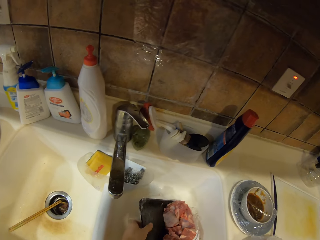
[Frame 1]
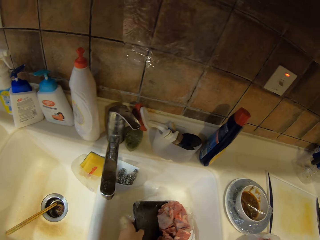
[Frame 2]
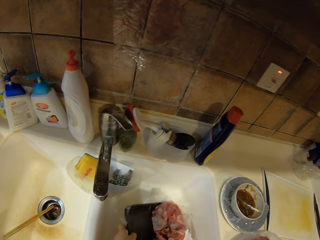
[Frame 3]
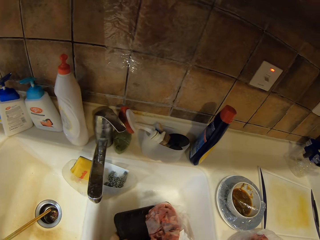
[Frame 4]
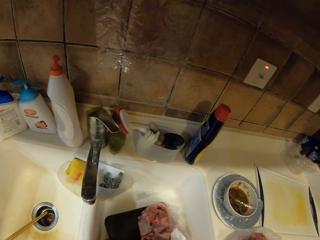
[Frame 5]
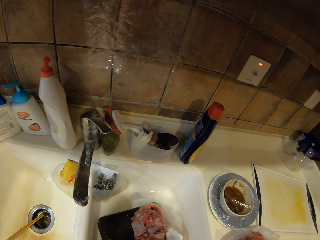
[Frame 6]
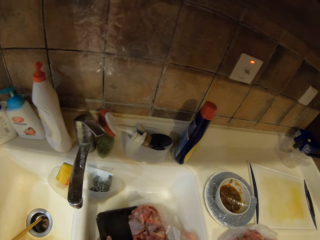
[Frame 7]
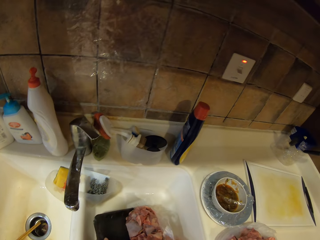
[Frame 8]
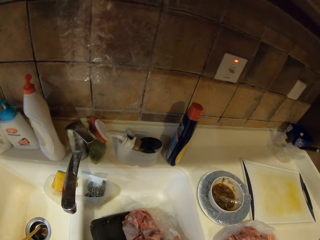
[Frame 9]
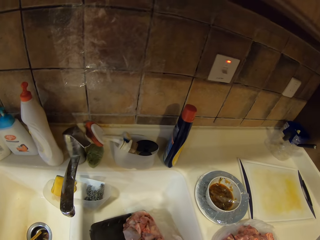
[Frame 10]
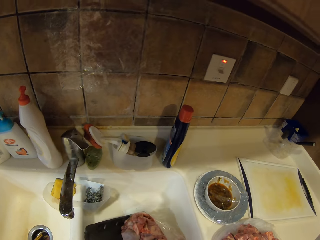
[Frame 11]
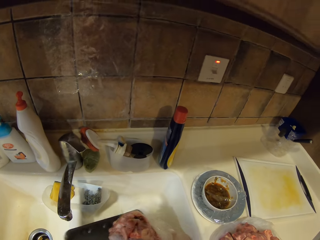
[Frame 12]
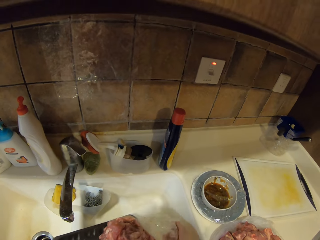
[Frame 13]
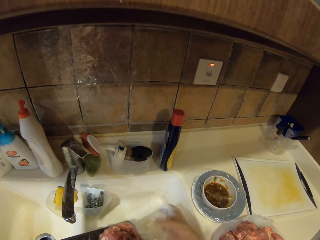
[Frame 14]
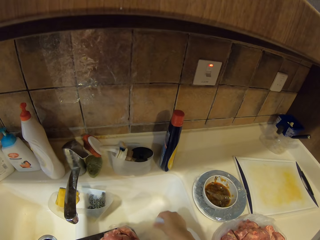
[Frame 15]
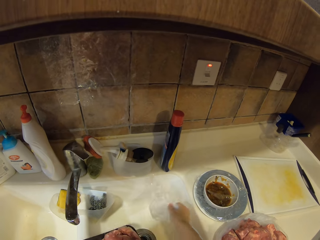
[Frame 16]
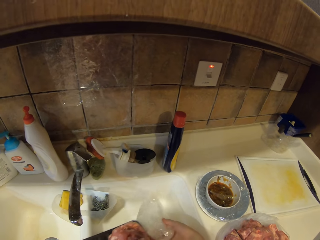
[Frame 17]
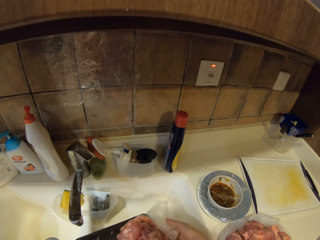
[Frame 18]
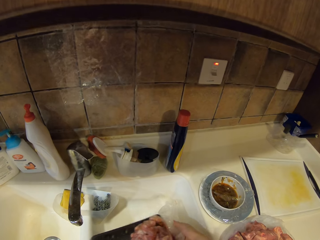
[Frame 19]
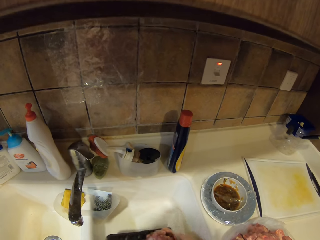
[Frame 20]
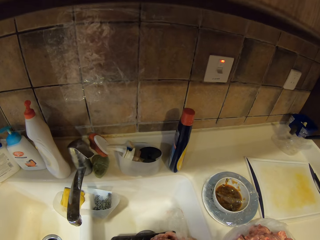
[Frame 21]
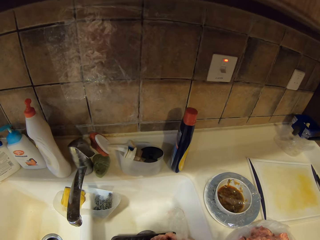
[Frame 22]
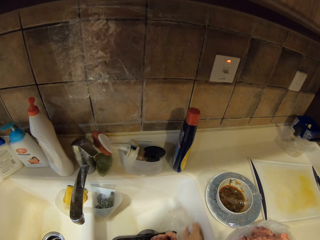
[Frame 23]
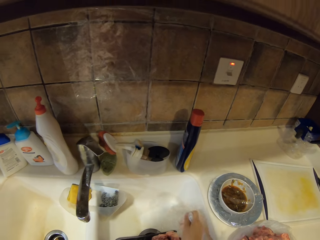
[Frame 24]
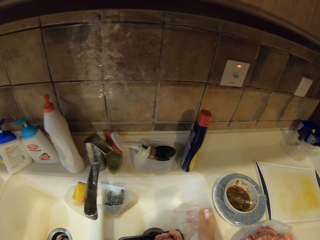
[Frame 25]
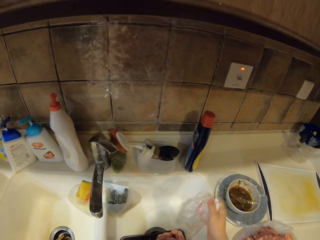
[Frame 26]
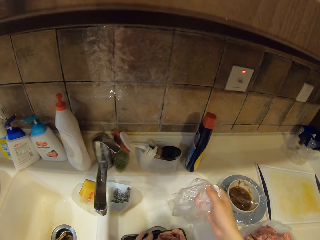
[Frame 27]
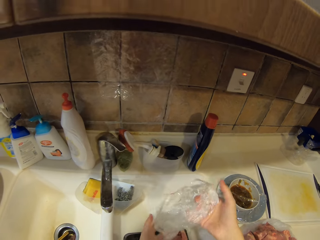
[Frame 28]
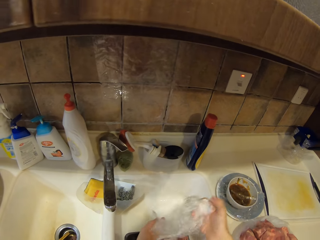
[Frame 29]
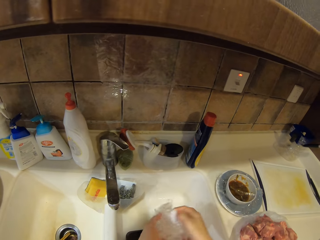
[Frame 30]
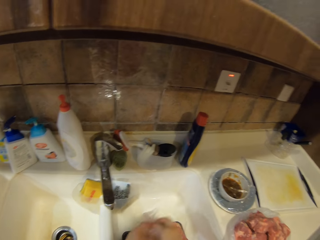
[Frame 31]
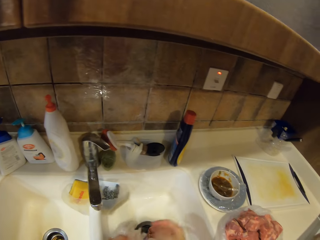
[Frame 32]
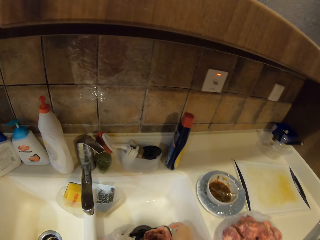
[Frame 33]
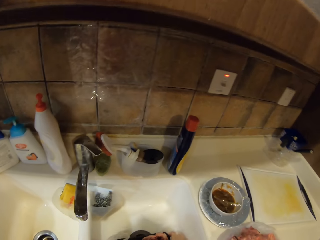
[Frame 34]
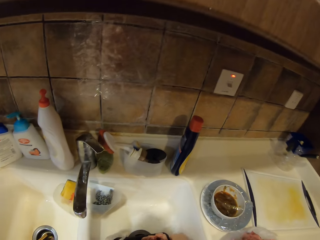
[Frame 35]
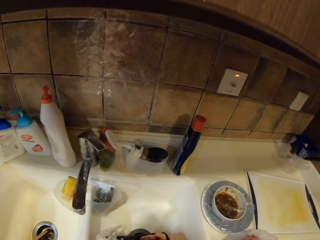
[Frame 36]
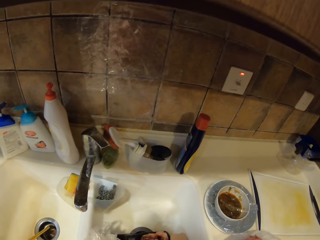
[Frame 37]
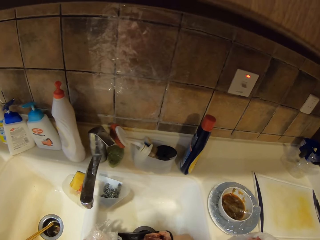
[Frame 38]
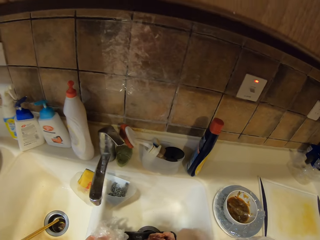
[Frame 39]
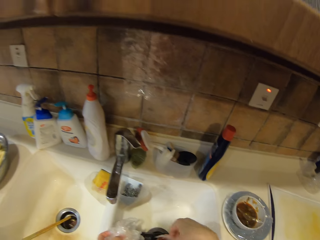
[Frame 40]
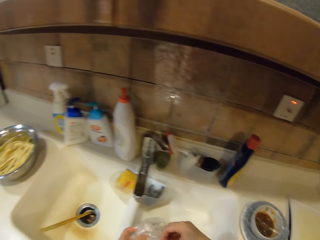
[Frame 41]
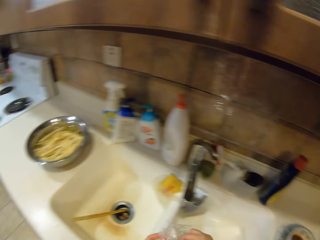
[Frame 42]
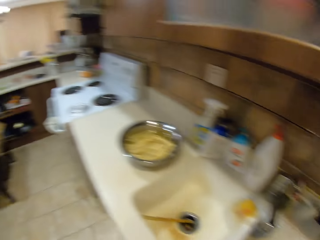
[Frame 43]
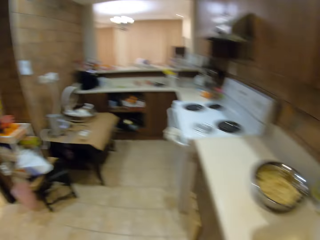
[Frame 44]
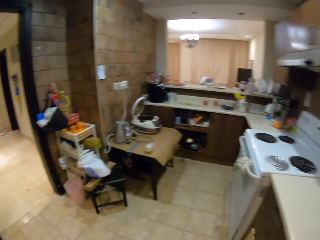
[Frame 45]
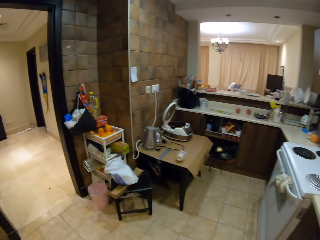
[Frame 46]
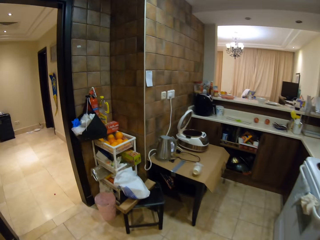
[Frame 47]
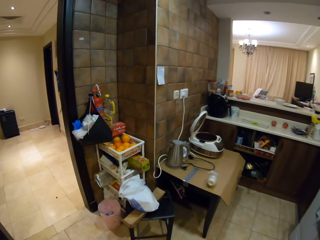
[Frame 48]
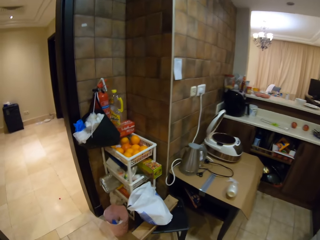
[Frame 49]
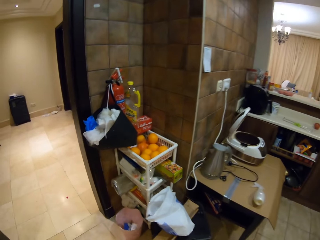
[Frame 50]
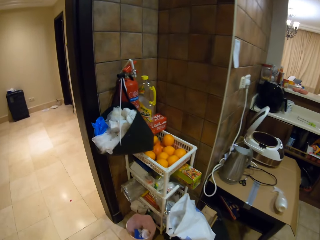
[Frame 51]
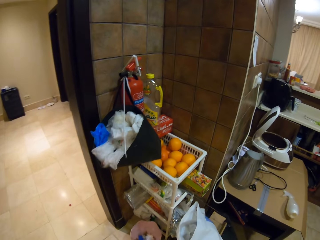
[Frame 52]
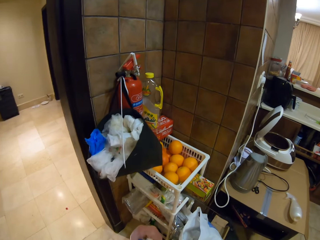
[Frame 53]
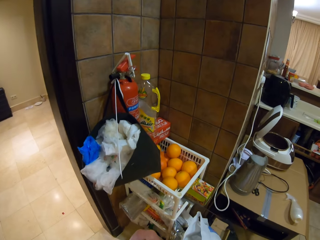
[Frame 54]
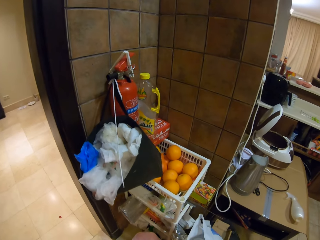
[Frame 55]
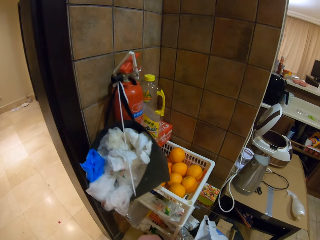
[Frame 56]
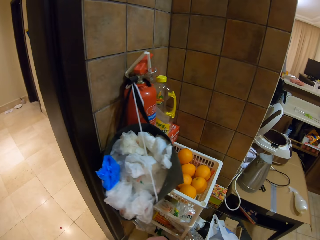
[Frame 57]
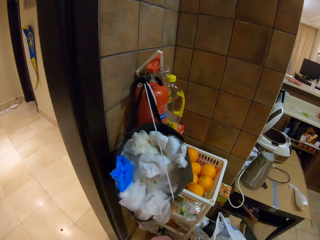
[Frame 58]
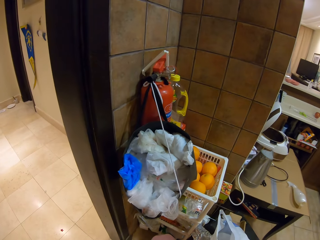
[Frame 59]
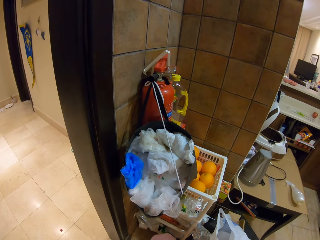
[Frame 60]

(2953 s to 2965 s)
The camera wearer picks the meat container. They remove the plastic paper on the container. They pick up a nylon paper. They walk.

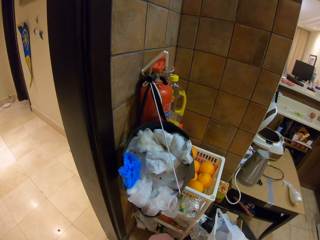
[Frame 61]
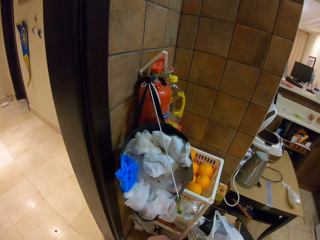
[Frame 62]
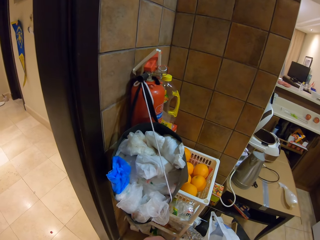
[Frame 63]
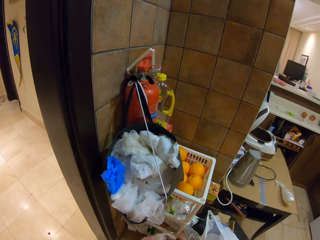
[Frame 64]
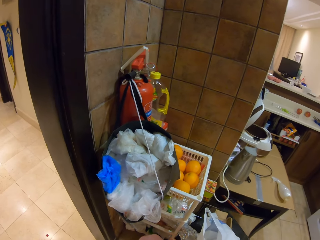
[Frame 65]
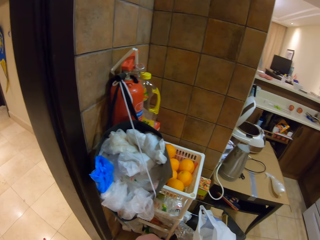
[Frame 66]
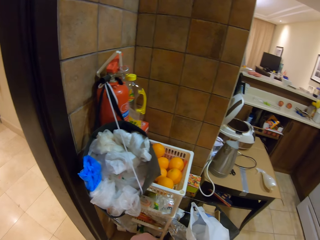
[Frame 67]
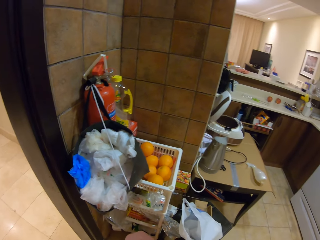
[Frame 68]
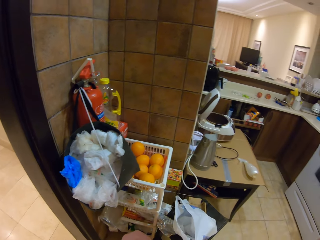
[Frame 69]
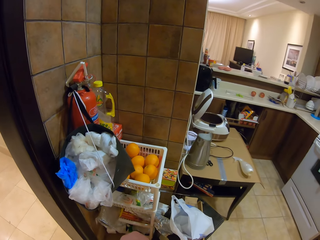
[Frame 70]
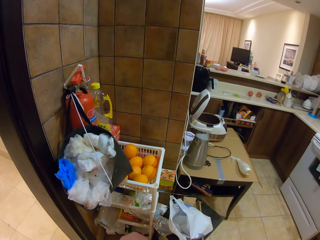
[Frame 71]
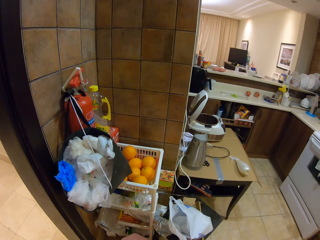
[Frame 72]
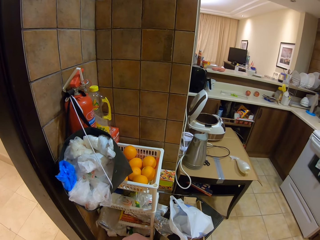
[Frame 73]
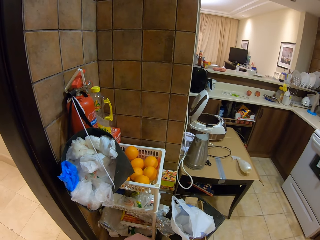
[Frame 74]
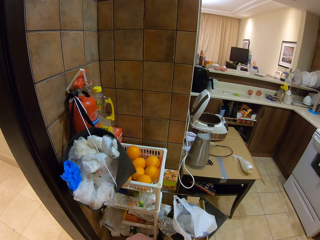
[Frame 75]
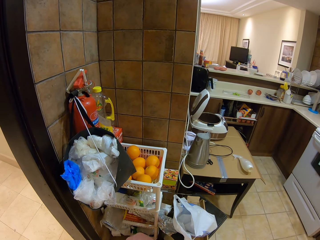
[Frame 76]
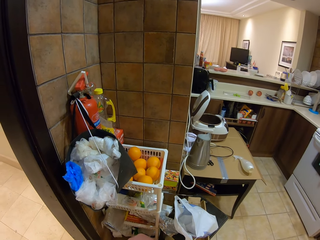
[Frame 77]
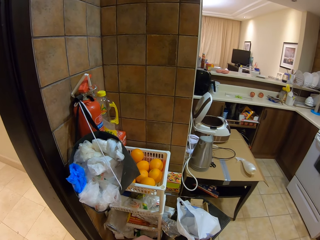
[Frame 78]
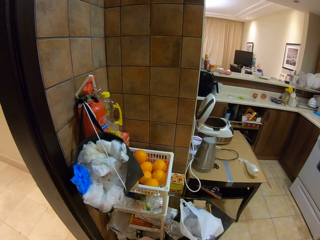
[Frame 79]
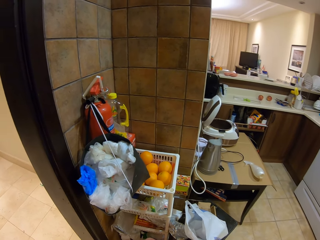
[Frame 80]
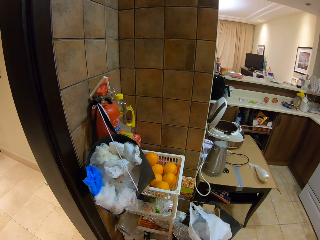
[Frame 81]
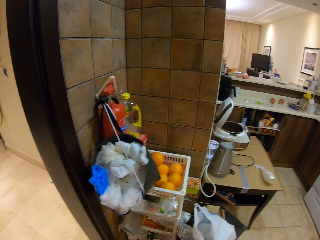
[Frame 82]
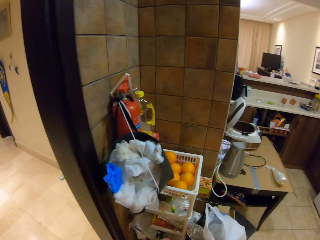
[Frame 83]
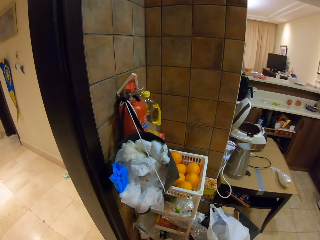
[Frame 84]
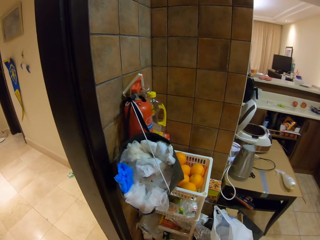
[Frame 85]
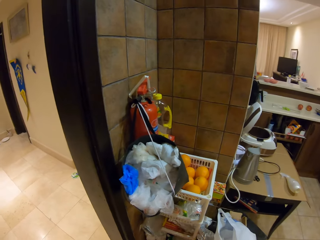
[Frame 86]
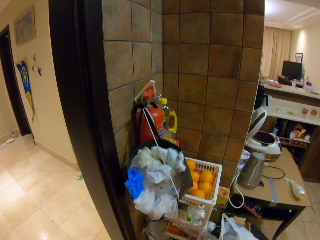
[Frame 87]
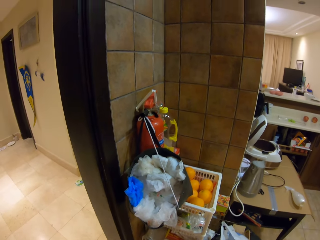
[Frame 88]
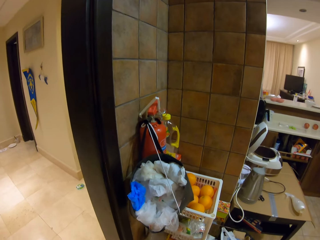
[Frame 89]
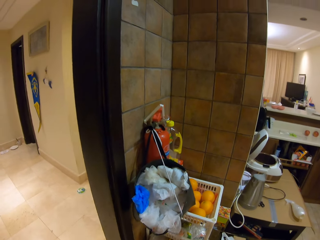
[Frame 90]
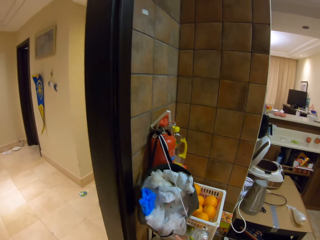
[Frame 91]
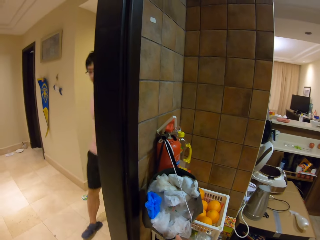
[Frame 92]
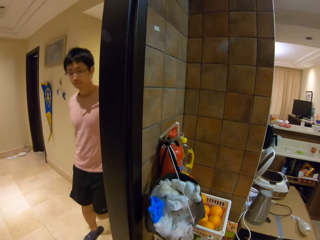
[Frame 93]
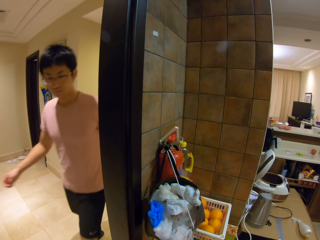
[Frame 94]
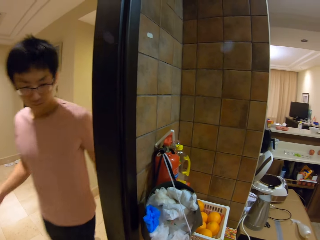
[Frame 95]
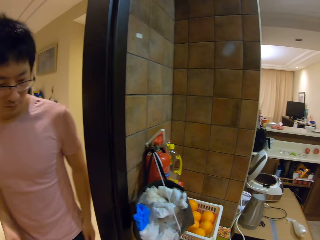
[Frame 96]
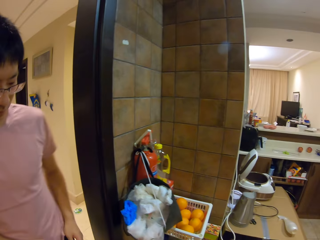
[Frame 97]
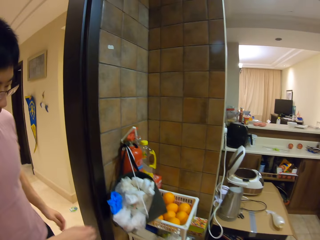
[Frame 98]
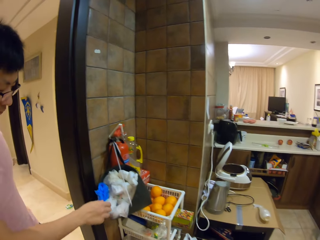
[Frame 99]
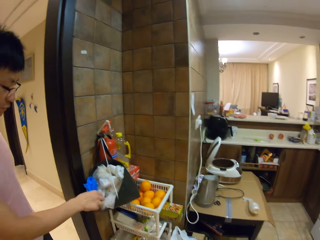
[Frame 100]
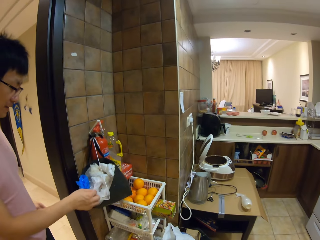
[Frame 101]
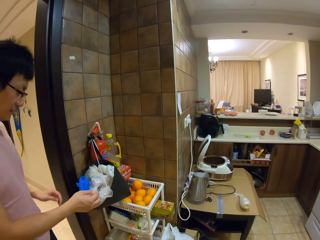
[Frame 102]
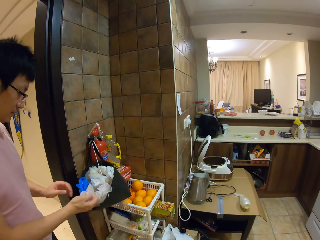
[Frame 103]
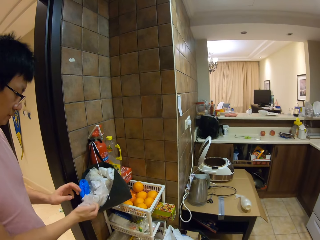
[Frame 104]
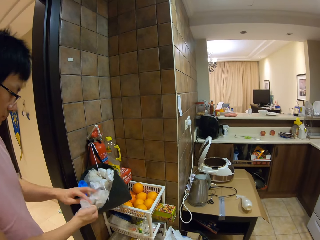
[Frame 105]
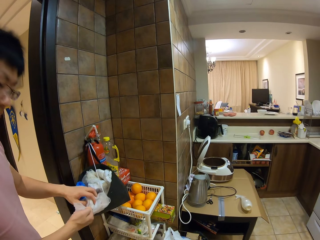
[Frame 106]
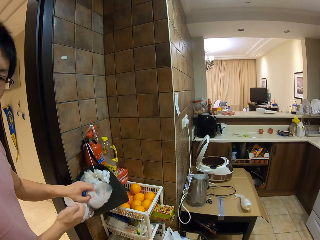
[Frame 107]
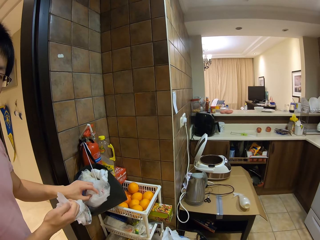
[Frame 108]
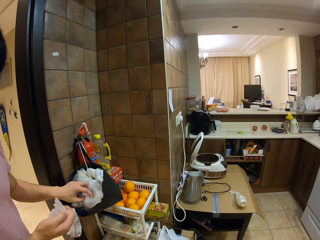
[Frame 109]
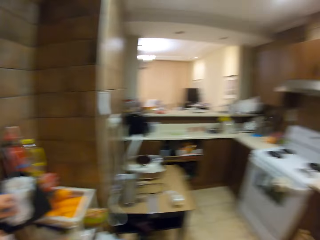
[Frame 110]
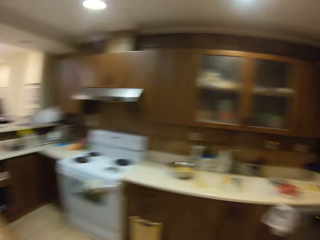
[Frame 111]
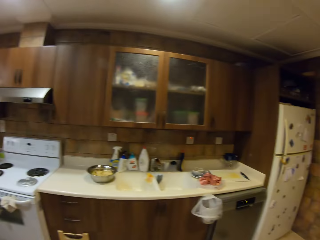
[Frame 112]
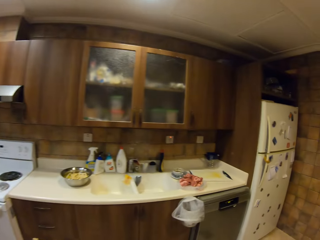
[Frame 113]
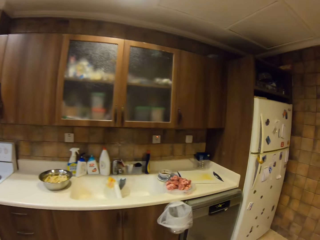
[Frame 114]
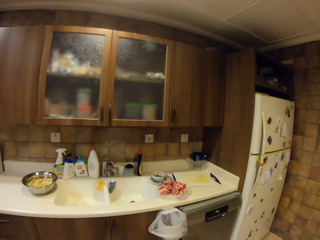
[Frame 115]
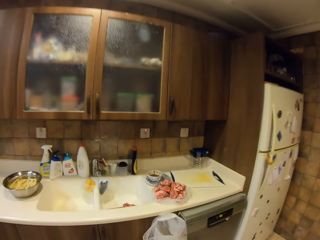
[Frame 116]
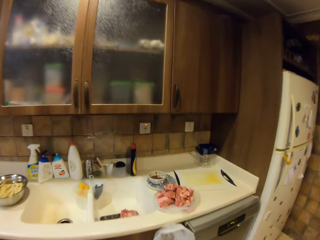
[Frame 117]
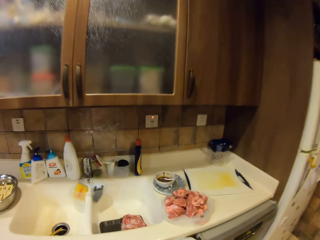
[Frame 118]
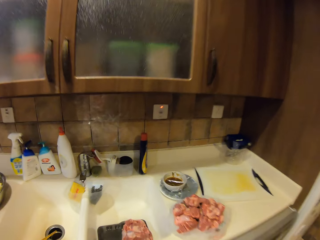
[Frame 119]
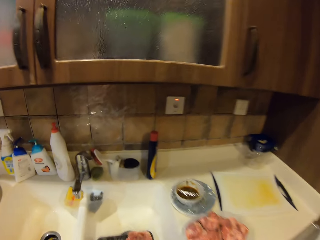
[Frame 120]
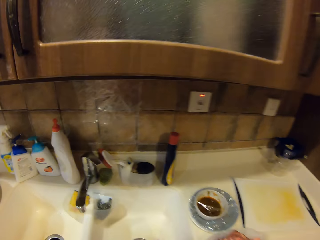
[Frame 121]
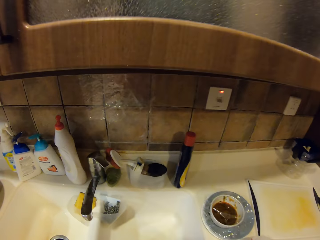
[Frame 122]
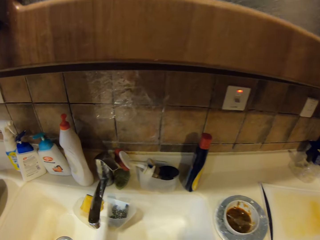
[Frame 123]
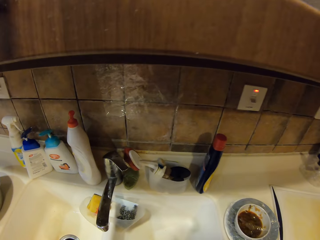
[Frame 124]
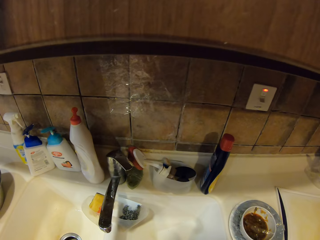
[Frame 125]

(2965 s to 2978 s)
The camera wearer speaks to a person and drops the paper in the bin. They speak to the person. They look at the person. The person enters the kitchen. The person speaks to the camera wearer, picks a piece of paper, and looks at the camera wearer. The person speaks to the camera wearer. The camera wearer walks.
